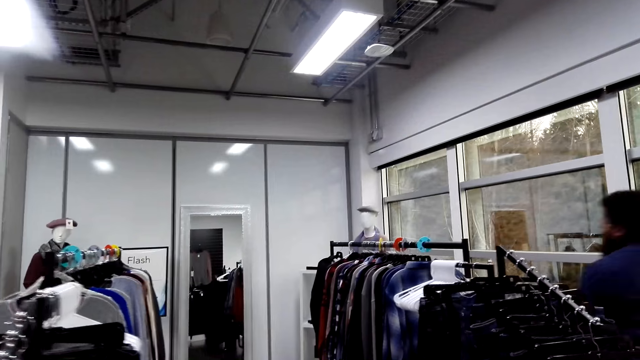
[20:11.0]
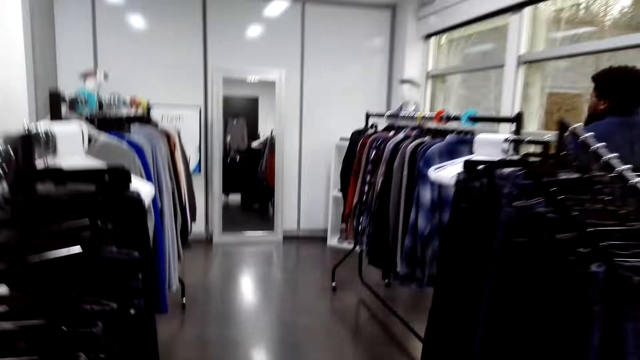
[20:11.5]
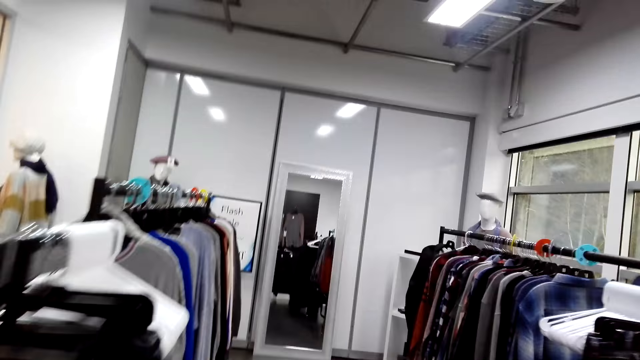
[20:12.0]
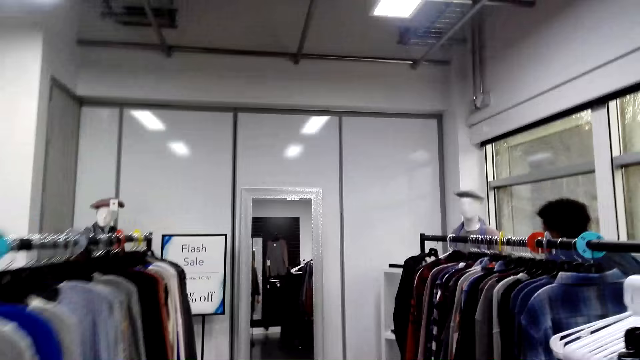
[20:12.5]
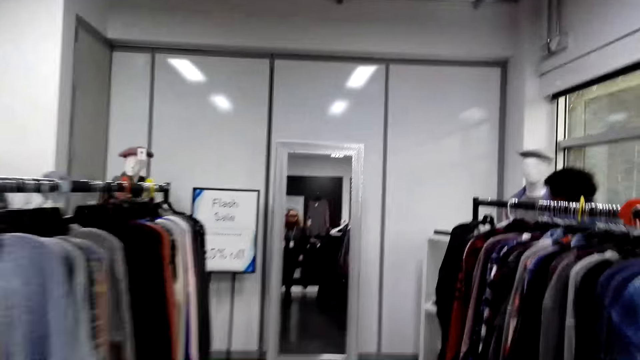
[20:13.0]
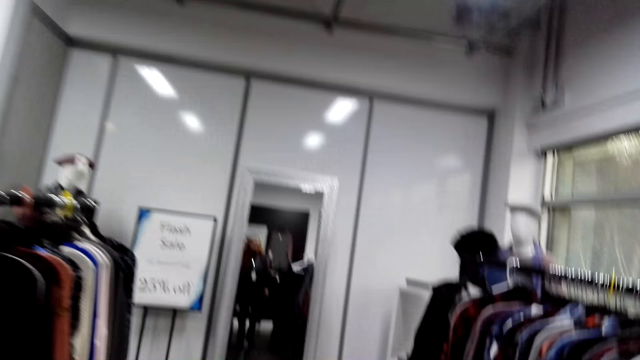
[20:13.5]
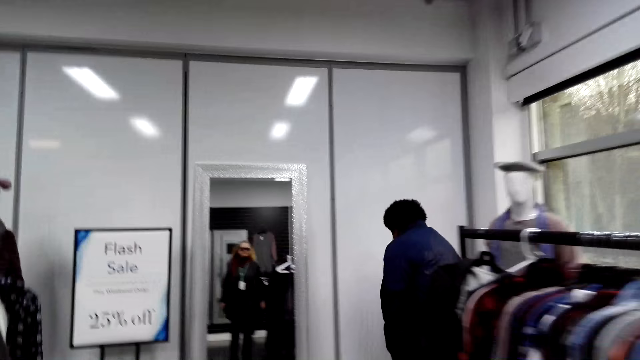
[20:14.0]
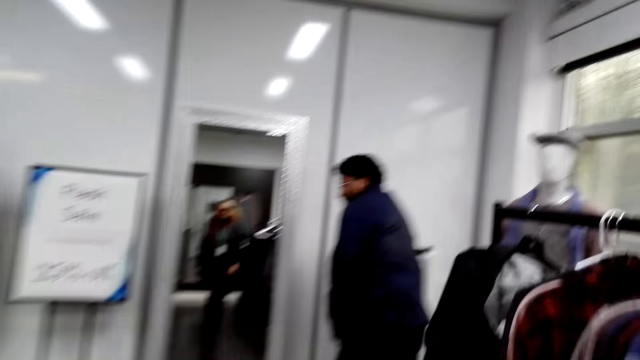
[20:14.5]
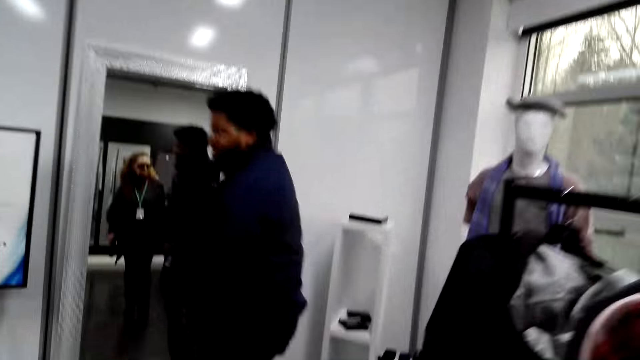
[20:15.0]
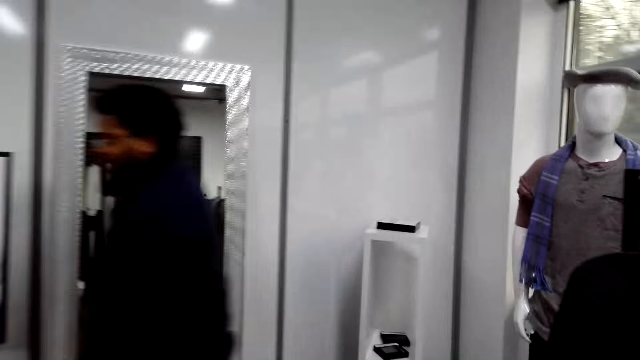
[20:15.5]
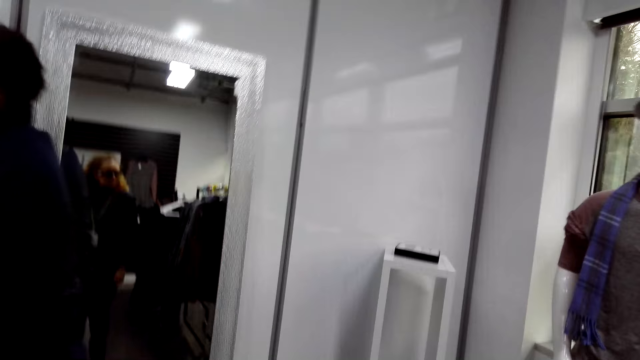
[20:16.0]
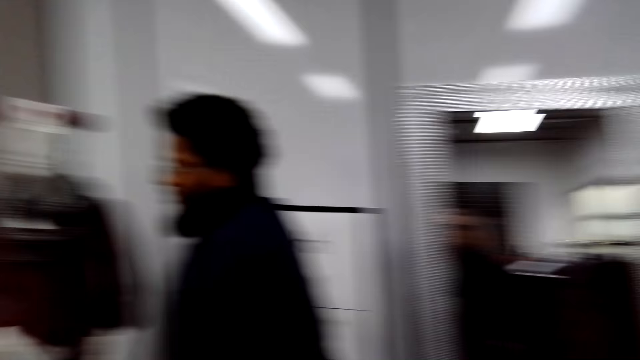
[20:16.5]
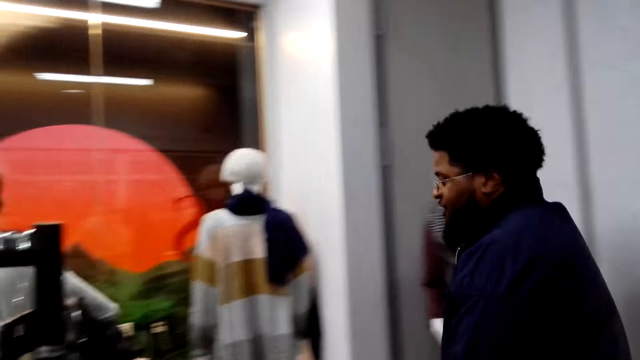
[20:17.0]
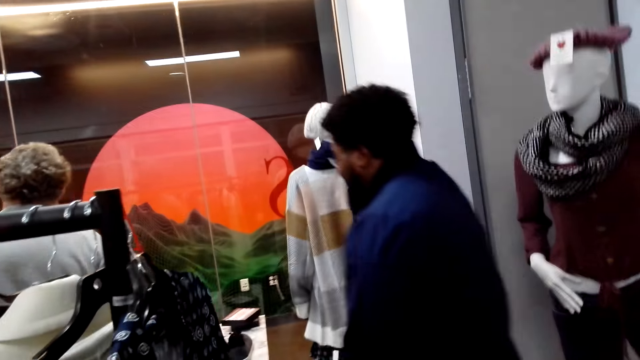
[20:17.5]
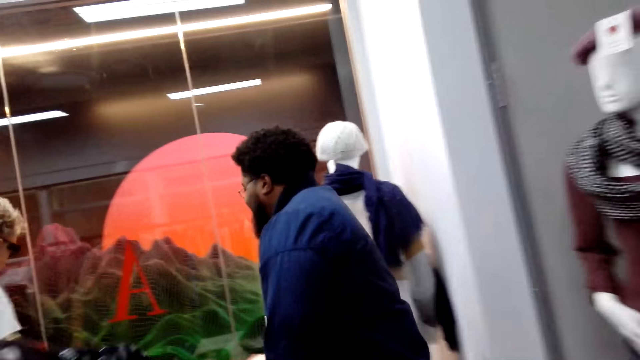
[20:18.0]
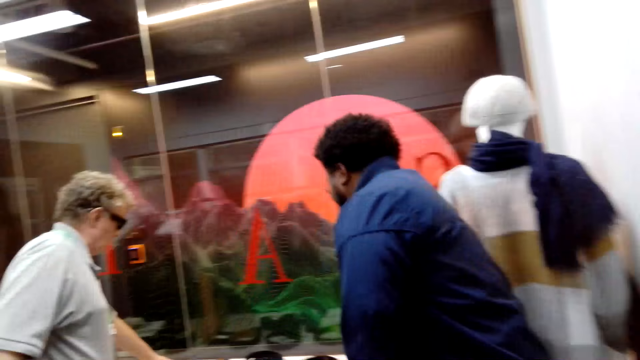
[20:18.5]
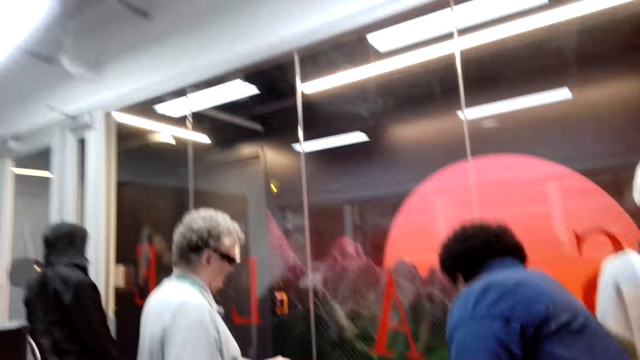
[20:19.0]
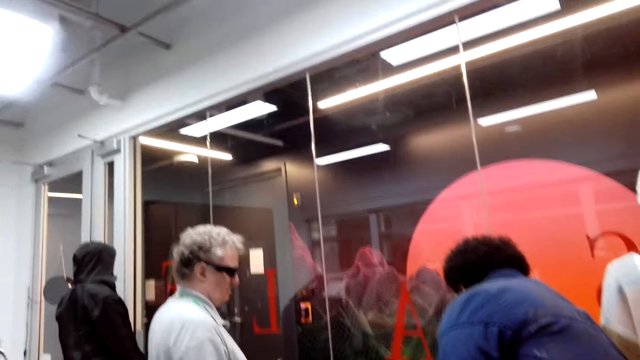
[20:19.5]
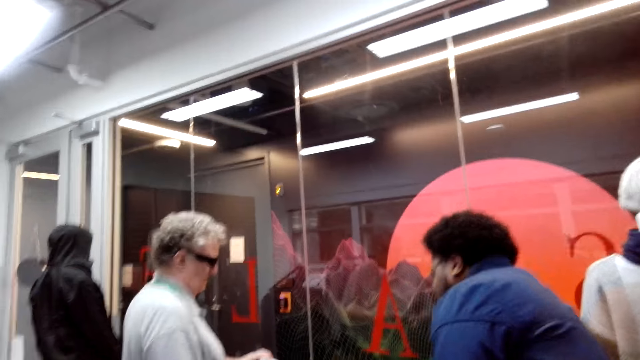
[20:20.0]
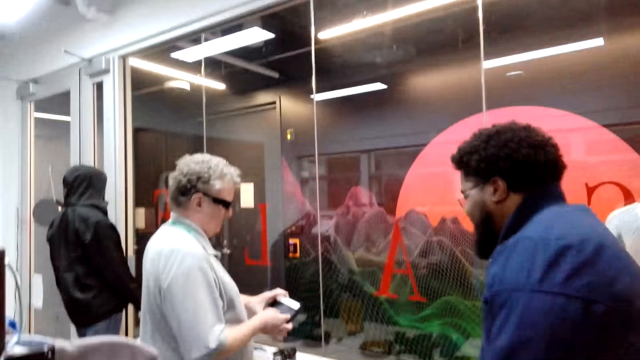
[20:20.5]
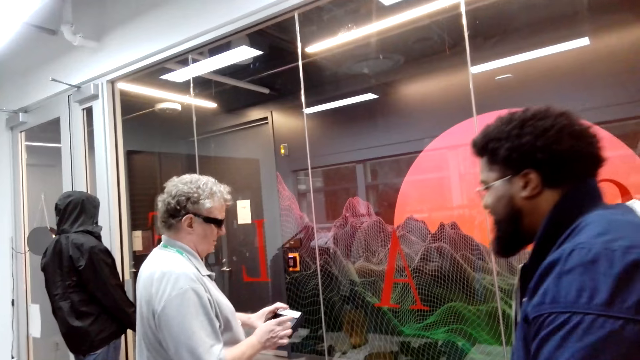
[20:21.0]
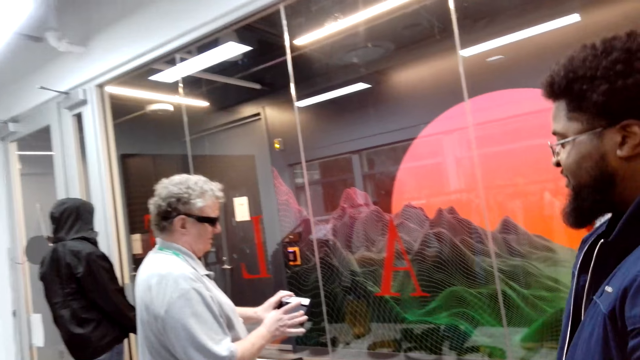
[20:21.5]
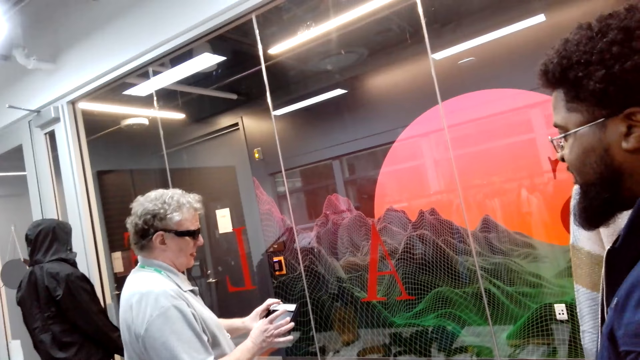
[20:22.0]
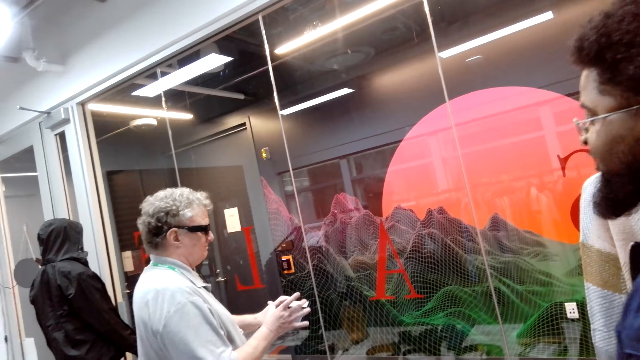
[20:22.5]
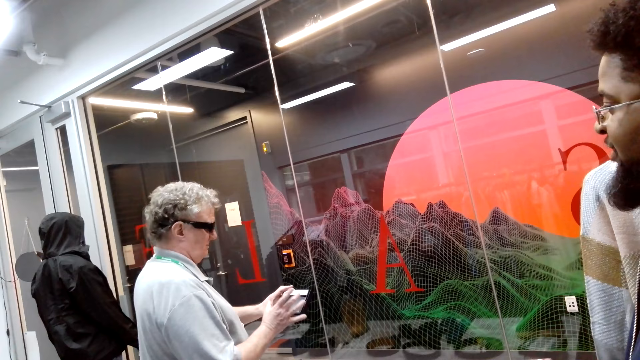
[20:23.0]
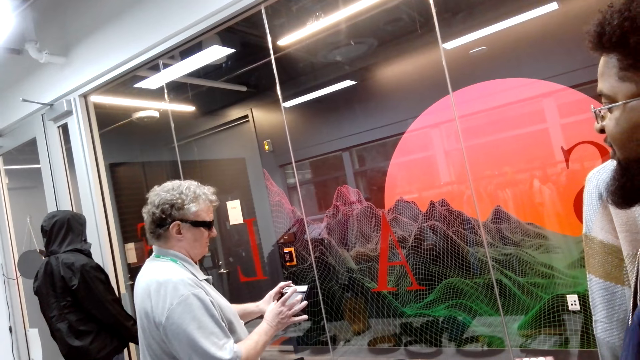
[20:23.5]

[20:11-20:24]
The camera wearer converses with a man and another man. The first man walks around. A third man speaks. The camera wearer converses with the first man and the second man. The third man walks around. The second man scrolls the phone.

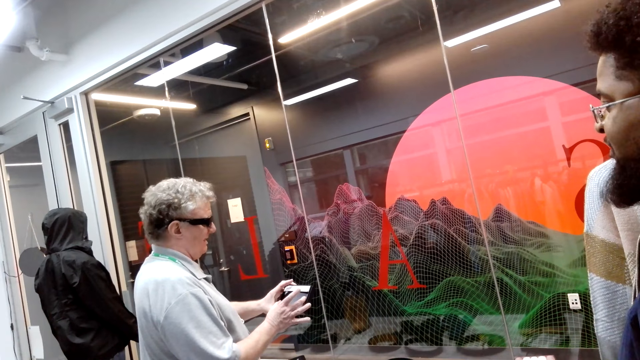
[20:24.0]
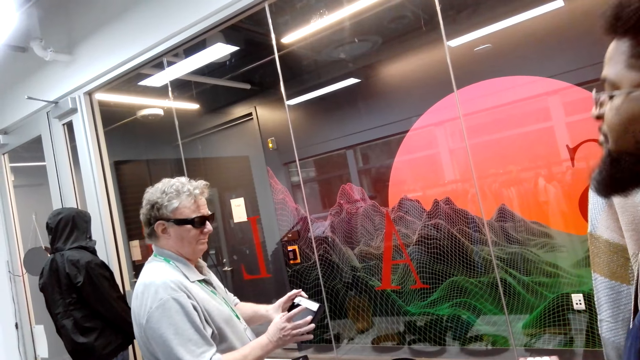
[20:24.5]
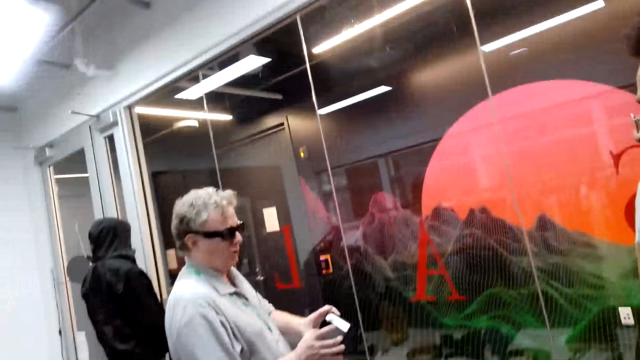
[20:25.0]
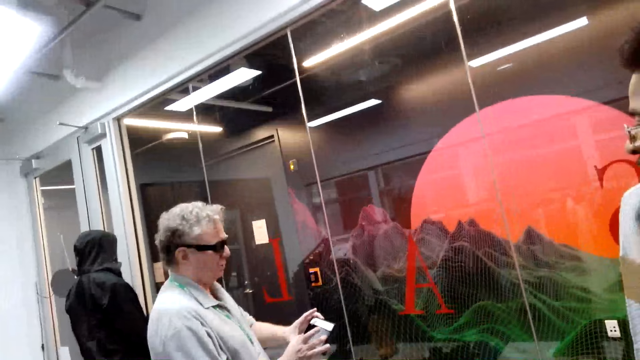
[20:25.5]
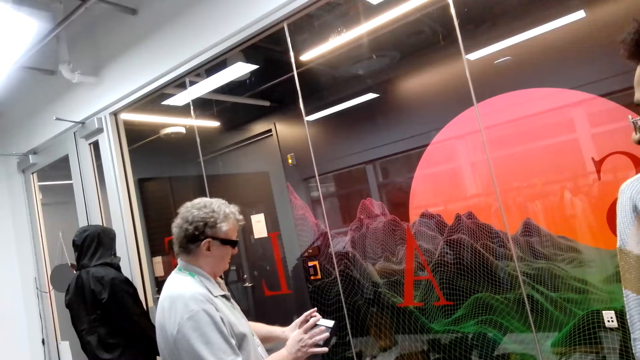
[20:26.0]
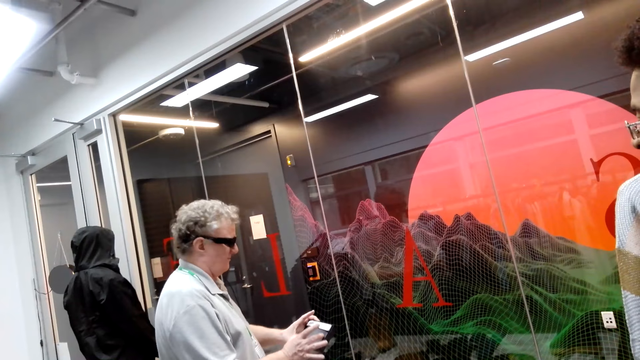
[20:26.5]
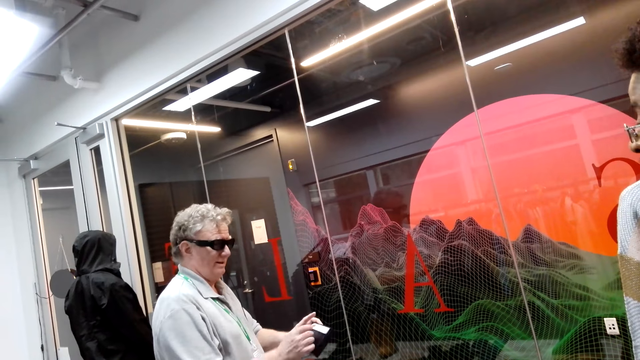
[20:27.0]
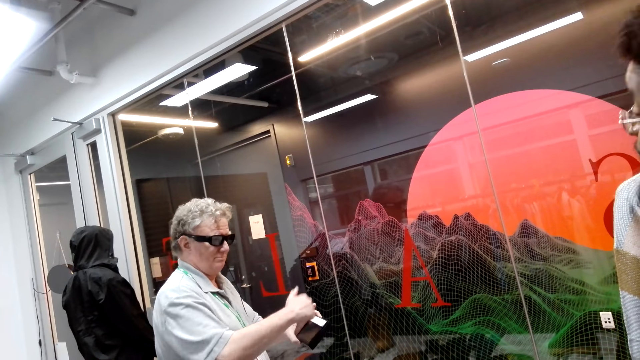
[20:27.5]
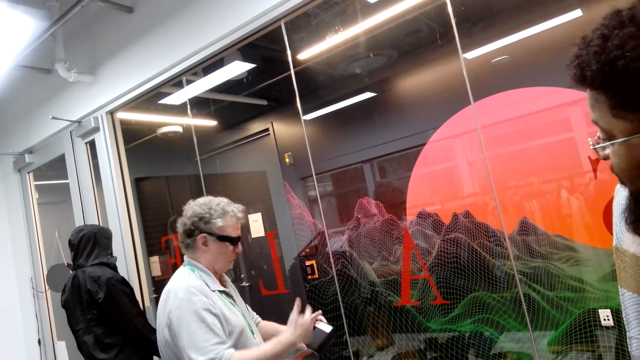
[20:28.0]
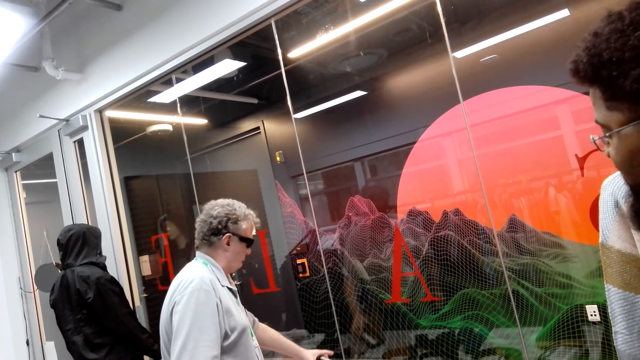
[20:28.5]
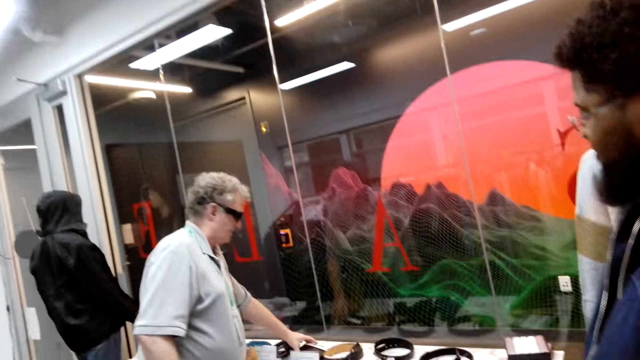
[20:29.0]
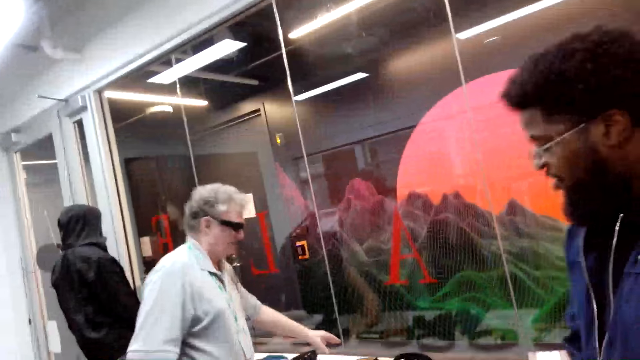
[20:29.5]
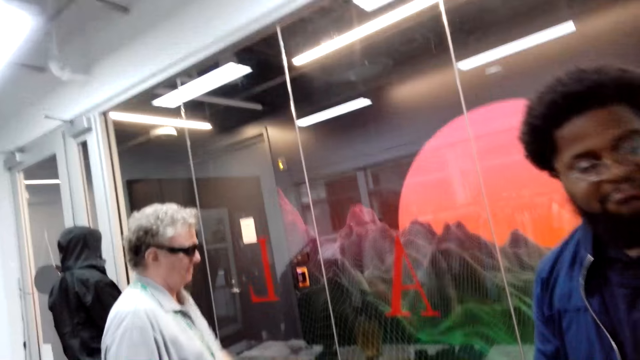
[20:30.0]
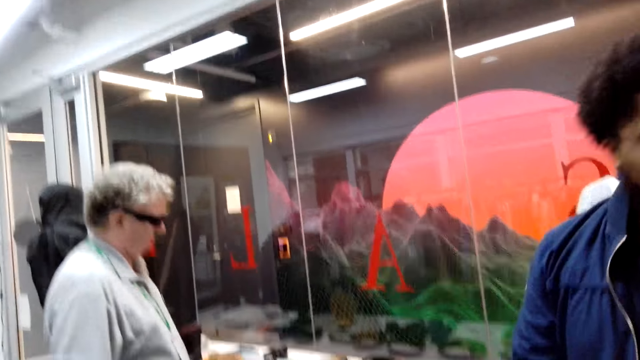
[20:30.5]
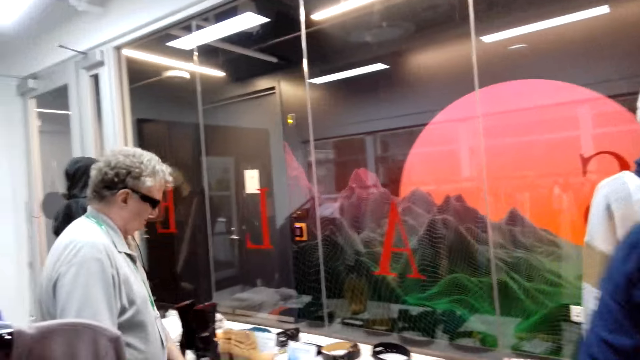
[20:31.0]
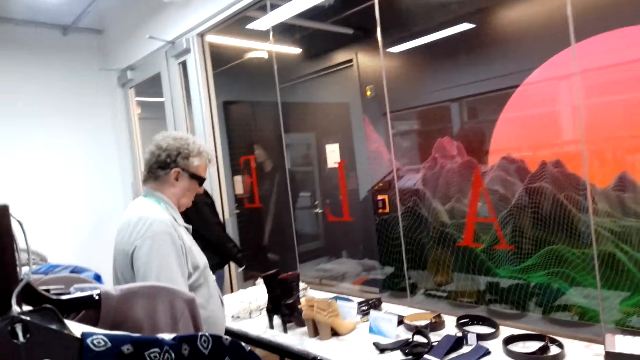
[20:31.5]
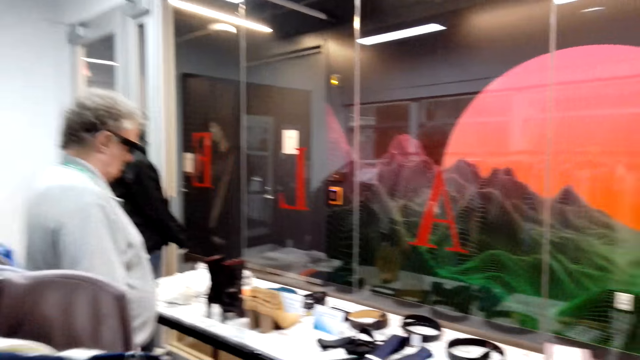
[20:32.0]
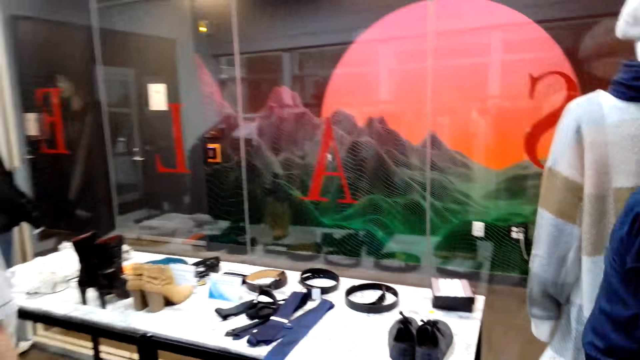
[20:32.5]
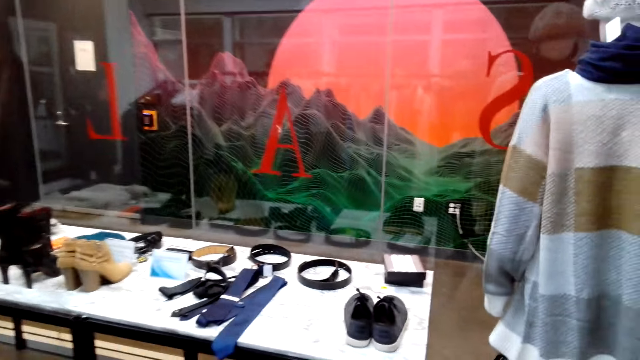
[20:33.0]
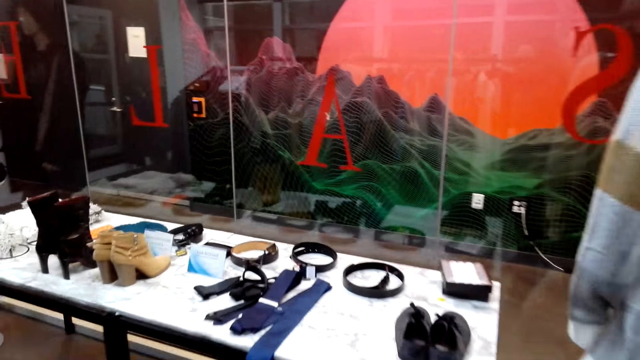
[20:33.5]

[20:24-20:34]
A man speaks to another man. The first man holds something. He drops the phone on the table. The other man speaks.
